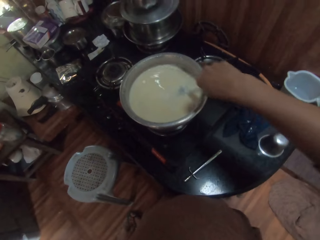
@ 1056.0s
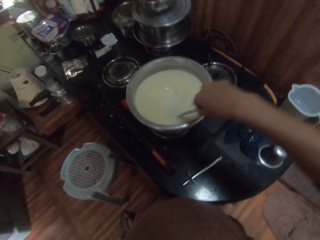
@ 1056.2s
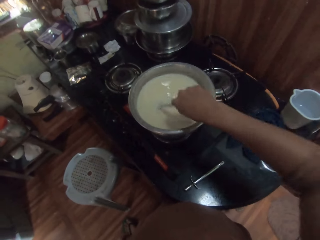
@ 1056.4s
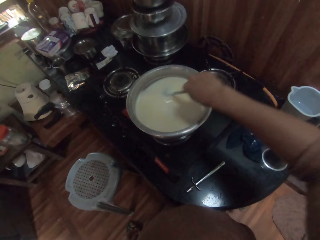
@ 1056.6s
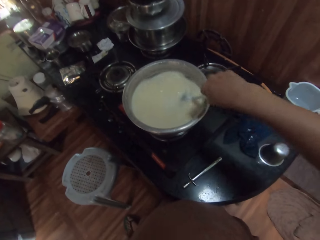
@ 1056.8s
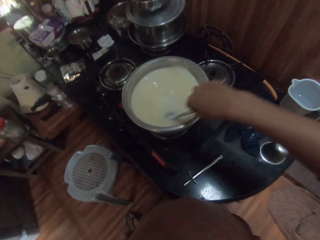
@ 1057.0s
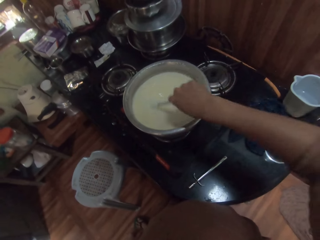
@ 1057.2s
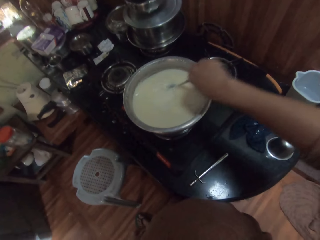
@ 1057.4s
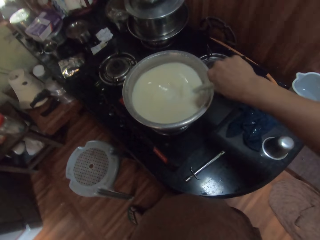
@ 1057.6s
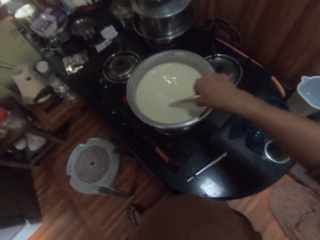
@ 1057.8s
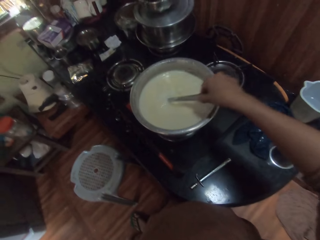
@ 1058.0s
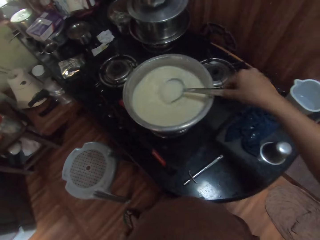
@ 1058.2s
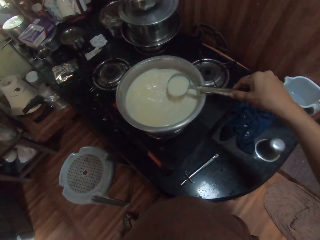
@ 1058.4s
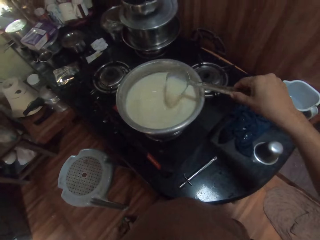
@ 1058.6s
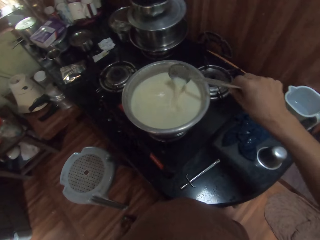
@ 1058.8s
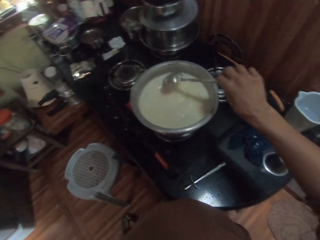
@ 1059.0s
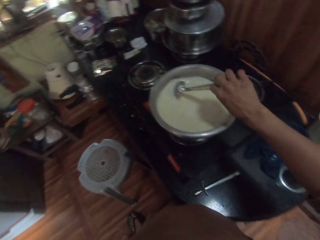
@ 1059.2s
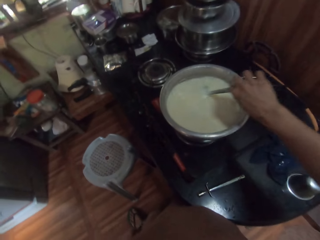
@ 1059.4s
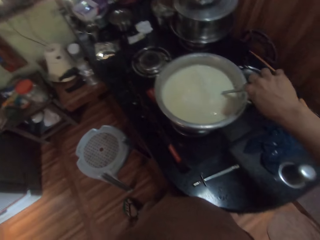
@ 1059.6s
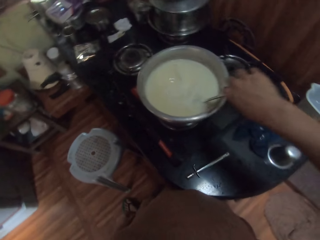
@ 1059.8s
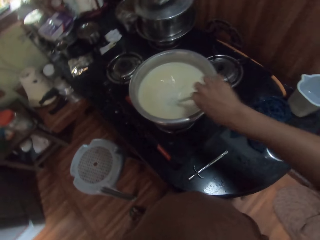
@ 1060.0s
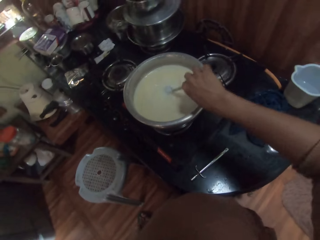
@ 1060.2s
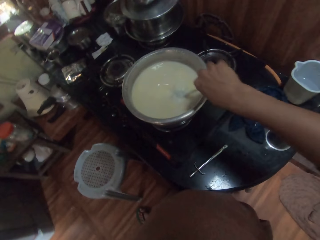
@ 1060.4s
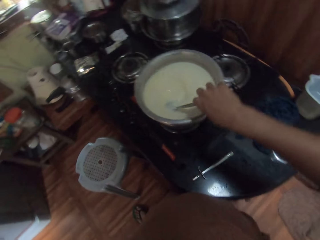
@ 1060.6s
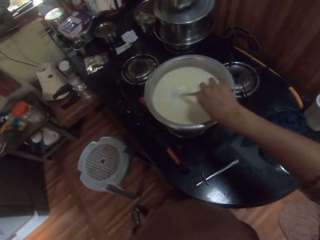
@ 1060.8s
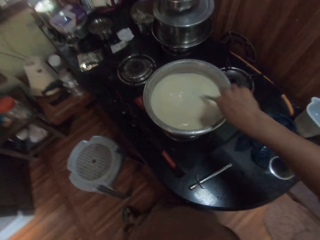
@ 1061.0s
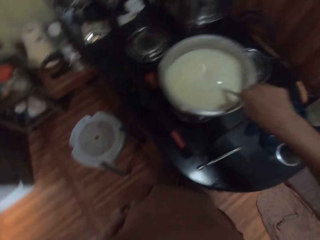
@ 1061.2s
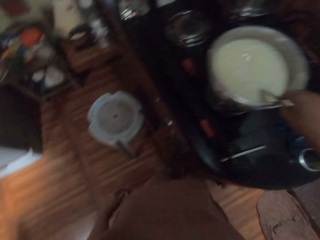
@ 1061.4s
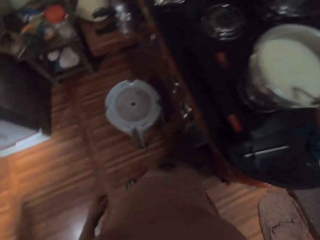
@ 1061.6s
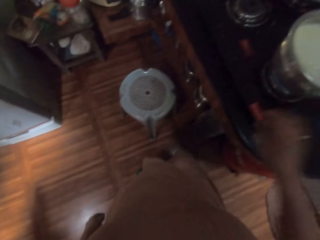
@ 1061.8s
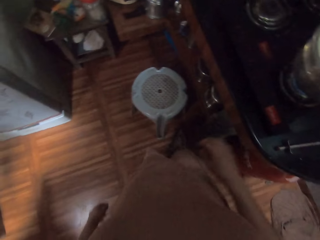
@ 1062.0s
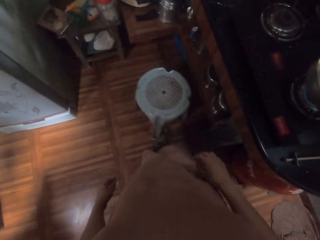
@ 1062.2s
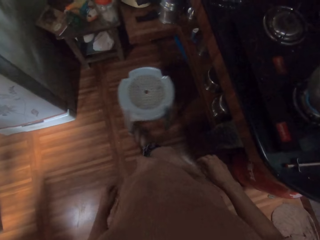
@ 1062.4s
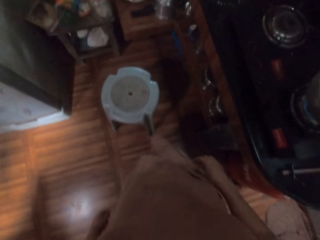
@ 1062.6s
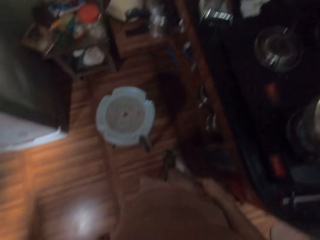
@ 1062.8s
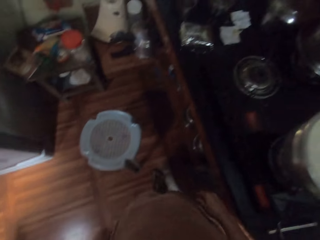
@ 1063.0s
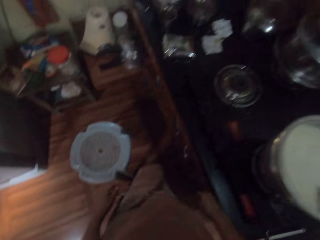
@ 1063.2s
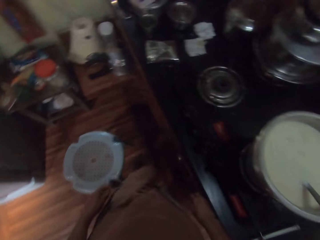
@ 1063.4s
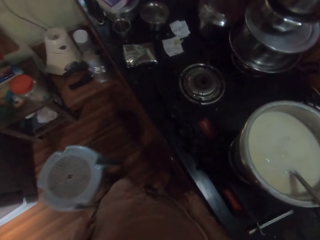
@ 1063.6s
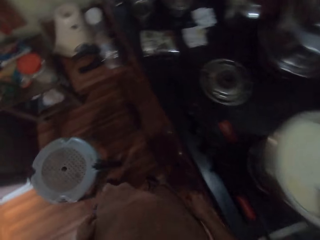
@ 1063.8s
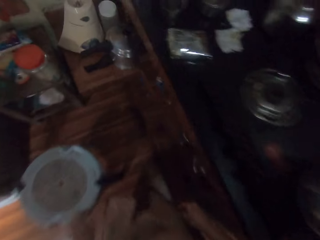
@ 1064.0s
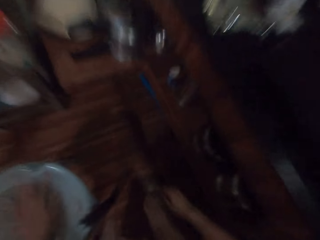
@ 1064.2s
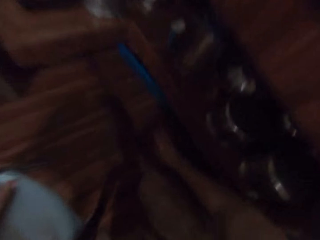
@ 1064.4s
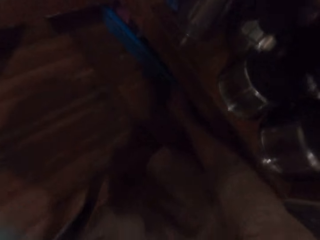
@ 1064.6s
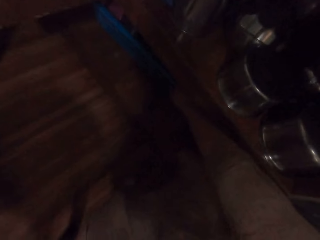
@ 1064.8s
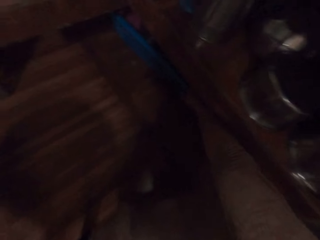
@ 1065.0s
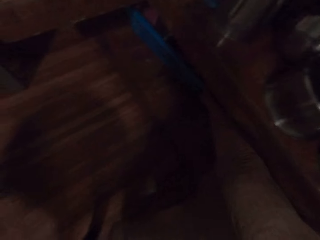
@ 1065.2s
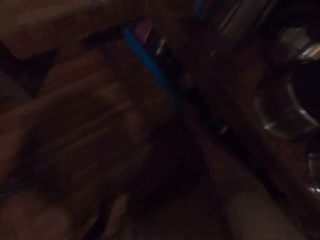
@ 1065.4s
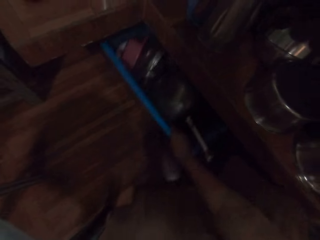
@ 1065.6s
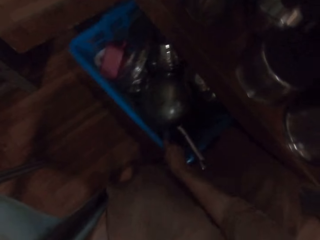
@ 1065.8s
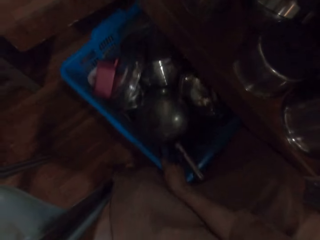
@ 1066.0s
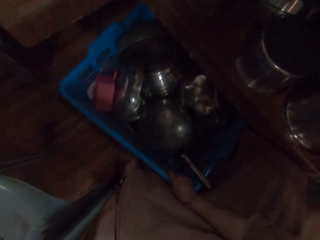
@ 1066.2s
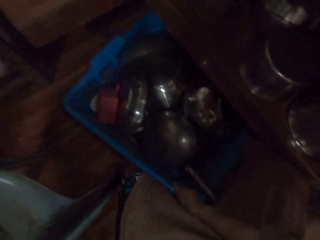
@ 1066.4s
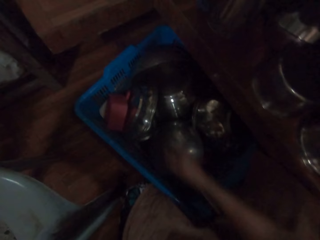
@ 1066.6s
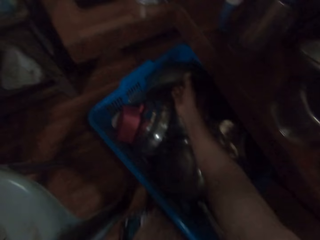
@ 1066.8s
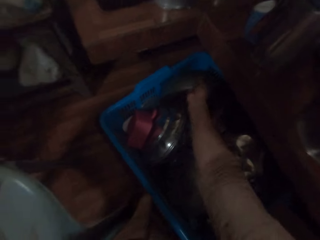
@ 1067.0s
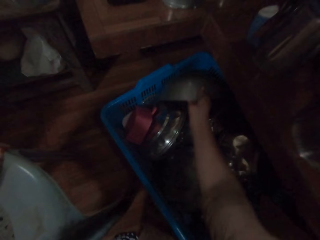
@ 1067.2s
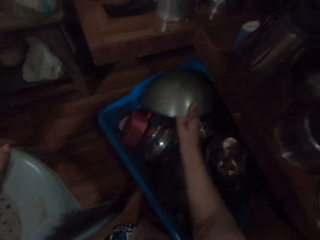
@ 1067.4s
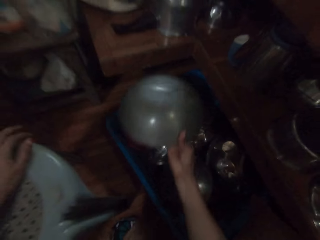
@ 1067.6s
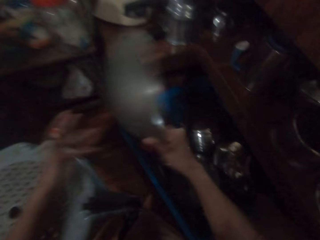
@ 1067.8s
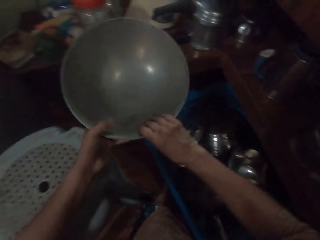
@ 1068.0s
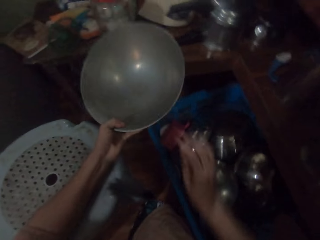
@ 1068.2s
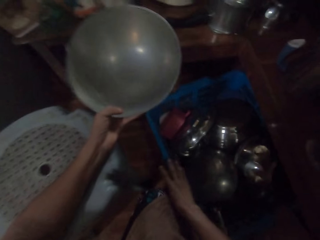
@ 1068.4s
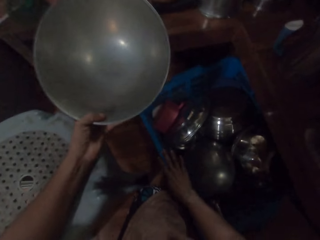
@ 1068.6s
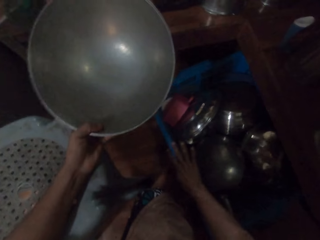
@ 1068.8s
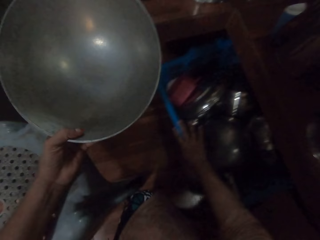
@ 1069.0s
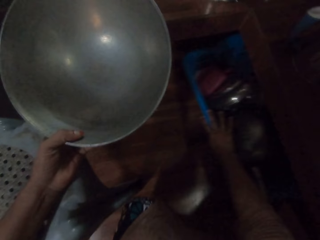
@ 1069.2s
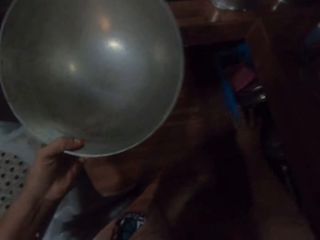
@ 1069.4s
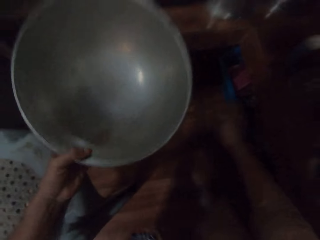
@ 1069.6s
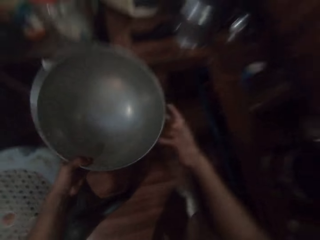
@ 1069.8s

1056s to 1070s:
The camera wearer moves a stool on the floor with her right leg. She moves the stool on the floor with her left leg. She moves a basket or utensils tray on the ground with her right hand. She picks a bowl from the basket with her right hand. She passes the bowl from her right hand to her left hand. She moves the basket on the ground with her right hand.

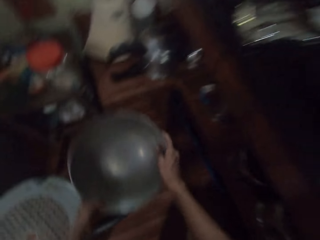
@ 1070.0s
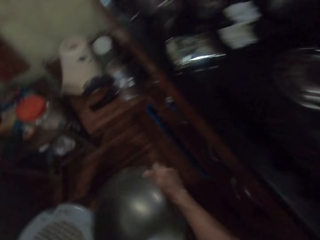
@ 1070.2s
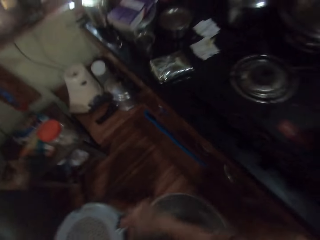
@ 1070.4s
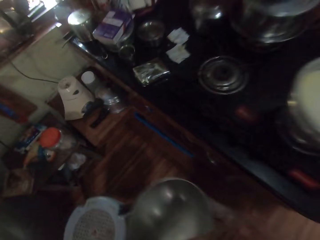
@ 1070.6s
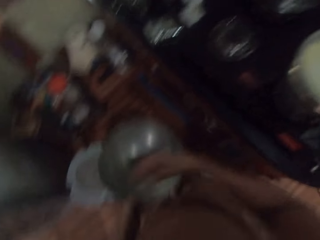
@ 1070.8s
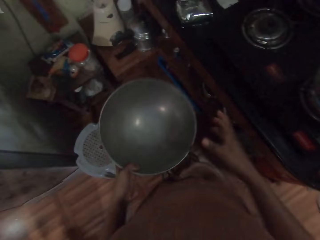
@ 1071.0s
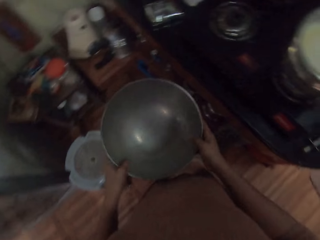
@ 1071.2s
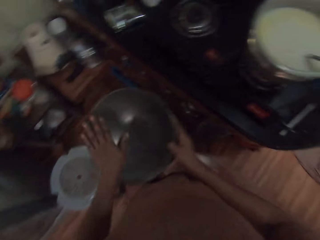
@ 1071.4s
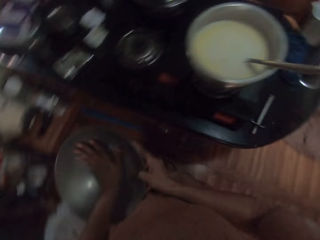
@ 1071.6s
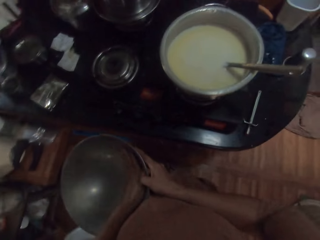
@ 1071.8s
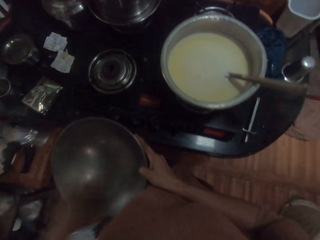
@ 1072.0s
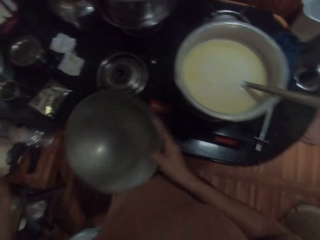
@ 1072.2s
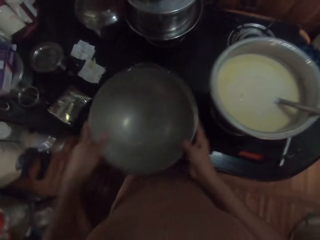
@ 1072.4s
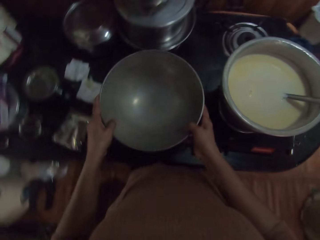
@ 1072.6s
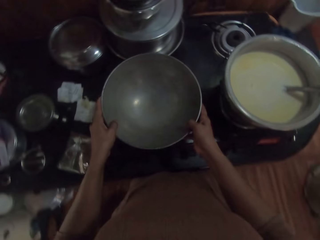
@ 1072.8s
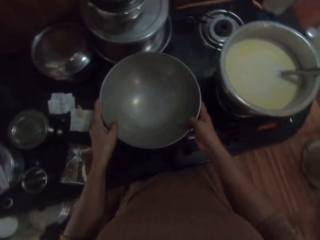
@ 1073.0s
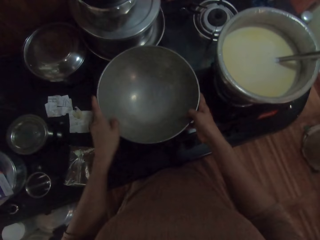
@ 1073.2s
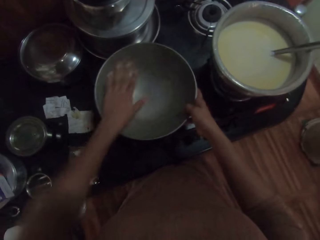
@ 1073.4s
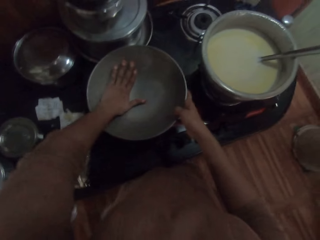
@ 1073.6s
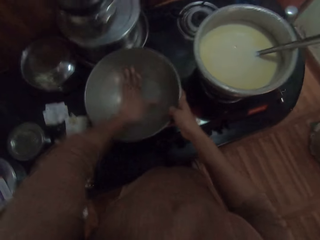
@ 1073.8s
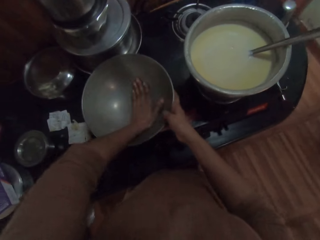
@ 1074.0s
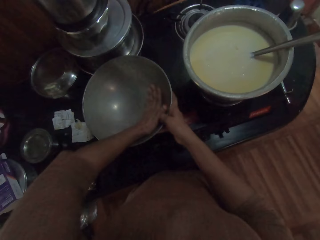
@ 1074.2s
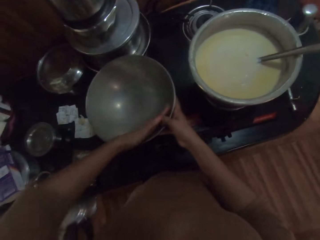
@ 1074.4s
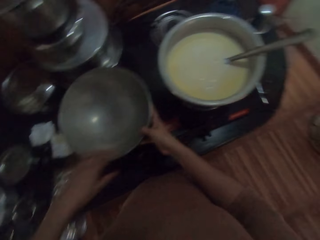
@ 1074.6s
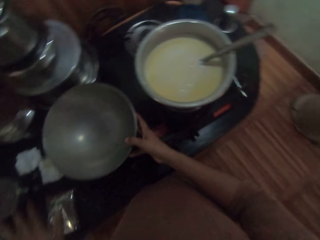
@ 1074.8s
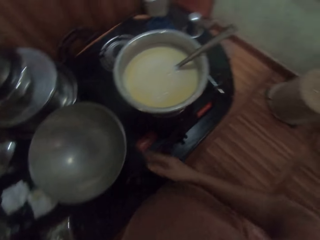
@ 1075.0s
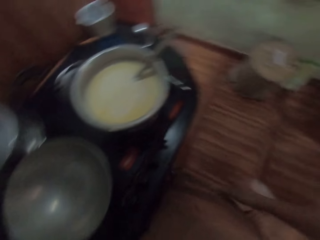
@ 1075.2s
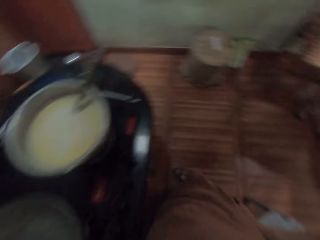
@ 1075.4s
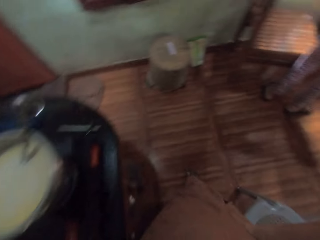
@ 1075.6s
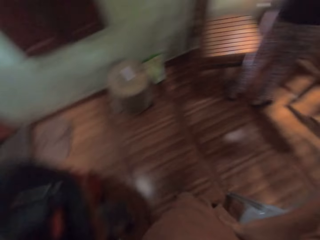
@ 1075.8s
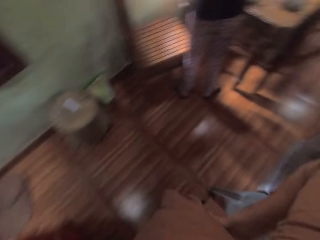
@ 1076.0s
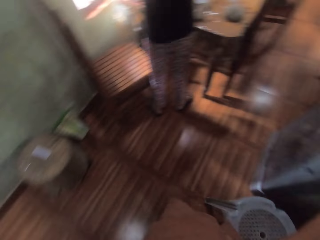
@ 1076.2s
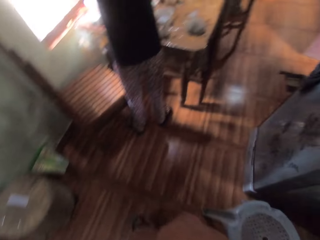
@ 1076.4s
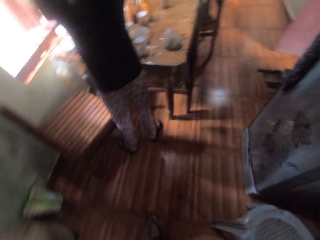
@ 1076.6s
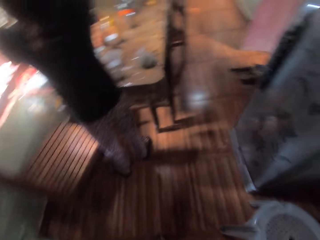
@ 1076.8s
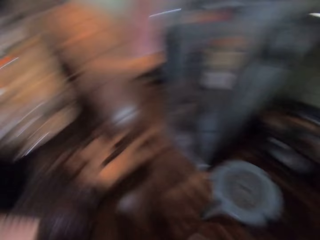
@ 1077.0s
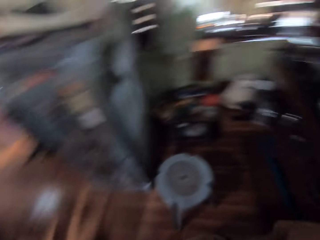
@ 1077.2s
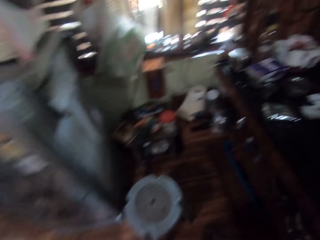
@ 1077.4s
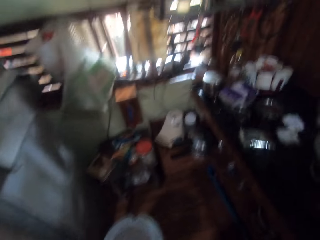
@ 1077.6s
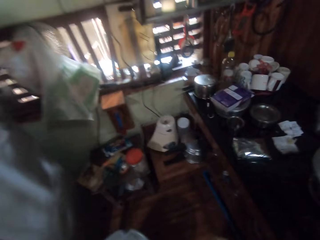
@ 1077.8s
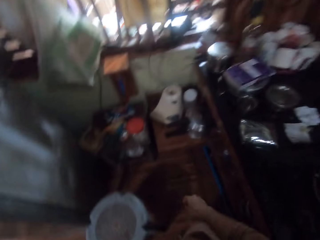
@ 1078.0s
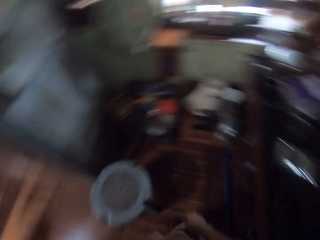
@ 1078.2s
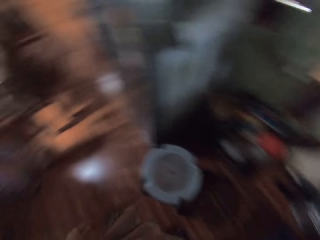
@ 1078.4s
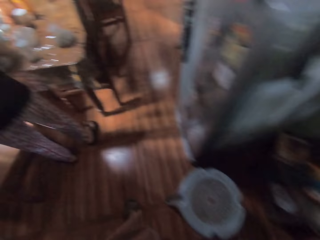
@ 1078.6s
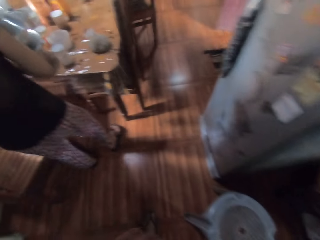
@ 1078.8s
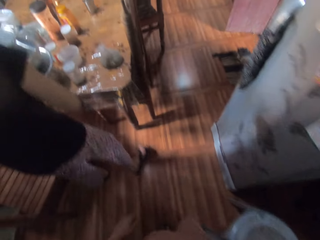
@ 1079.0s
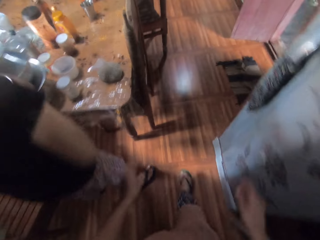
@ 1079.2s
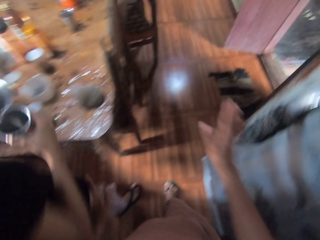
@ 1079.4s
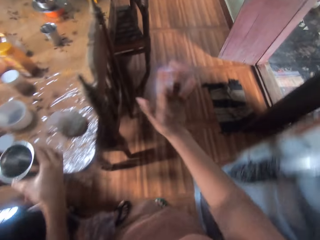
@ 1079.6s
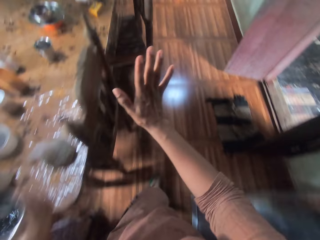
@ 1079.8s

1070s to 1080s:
The camera wearer holds the bowl with both hands. She passes the bowl from her left hand to her right hand. She wipes the bowl in her right hand with her left hand. She holds the bowl with both hands. She places the bowl in both hands on the cooker. She wipes the bowl on the cooker with her left hand. She looks around the kitchen.
